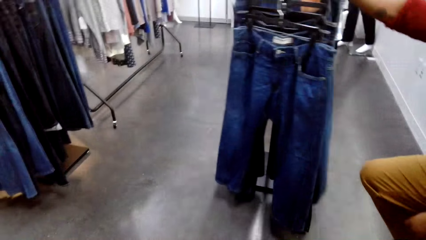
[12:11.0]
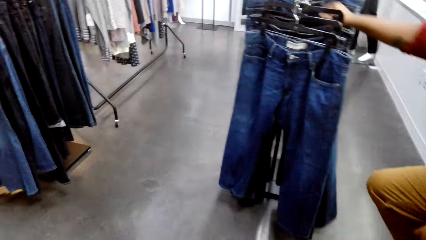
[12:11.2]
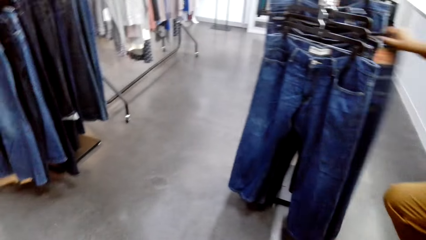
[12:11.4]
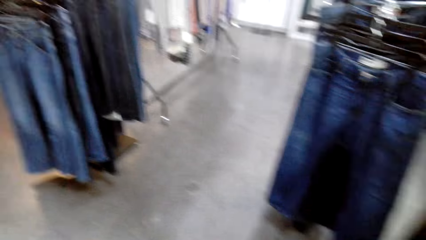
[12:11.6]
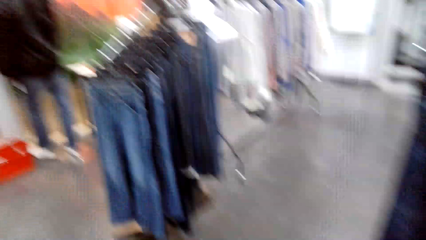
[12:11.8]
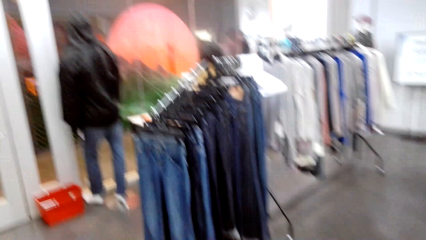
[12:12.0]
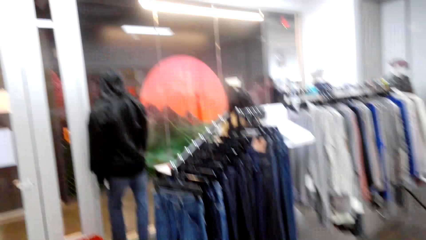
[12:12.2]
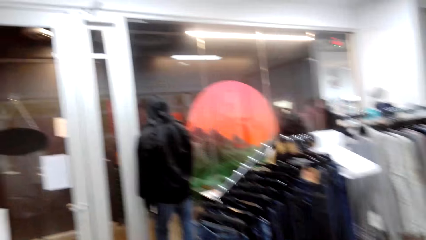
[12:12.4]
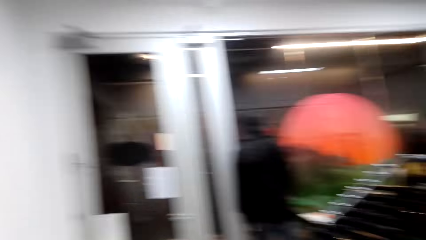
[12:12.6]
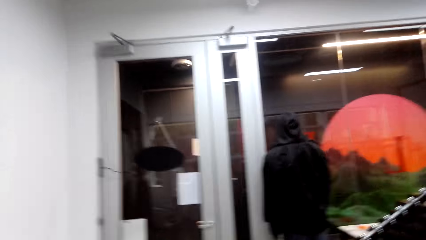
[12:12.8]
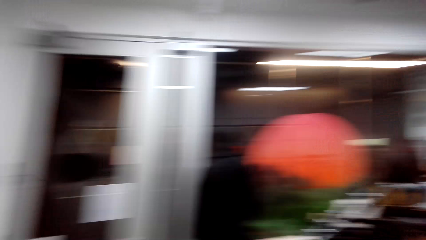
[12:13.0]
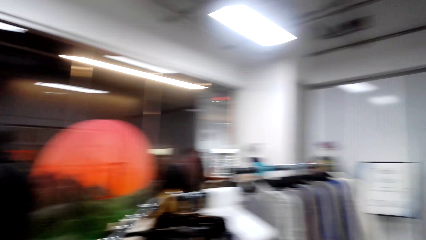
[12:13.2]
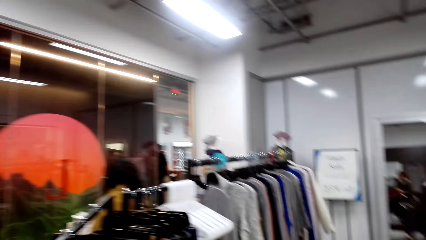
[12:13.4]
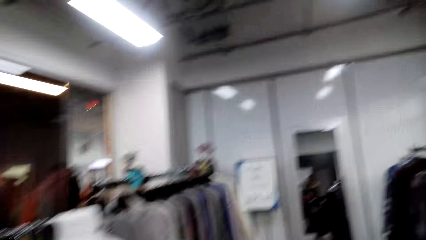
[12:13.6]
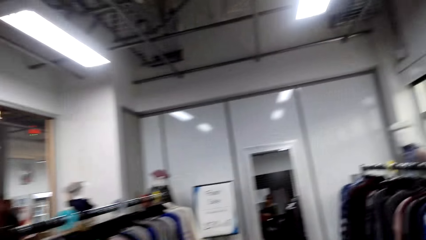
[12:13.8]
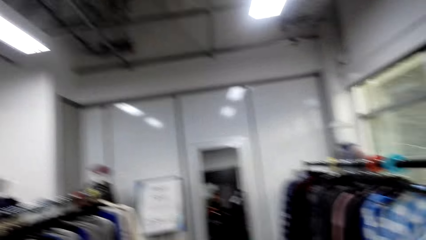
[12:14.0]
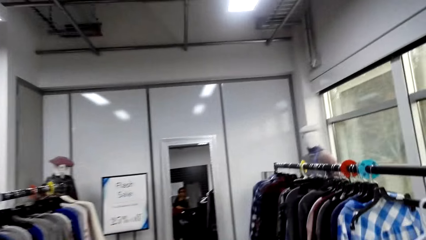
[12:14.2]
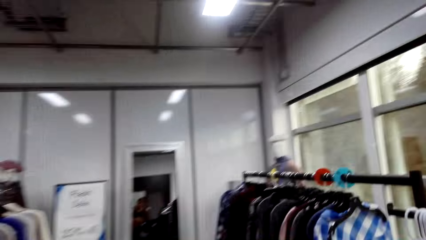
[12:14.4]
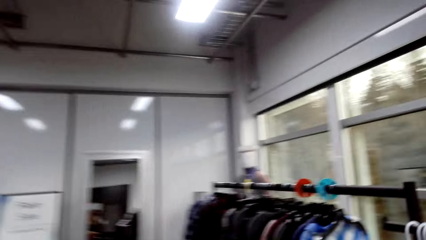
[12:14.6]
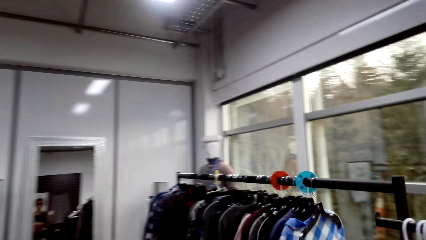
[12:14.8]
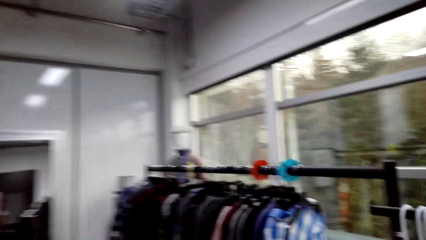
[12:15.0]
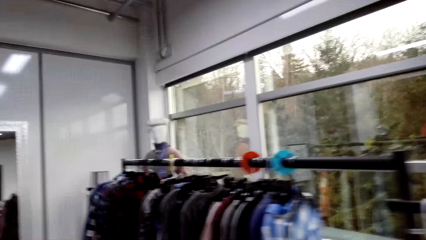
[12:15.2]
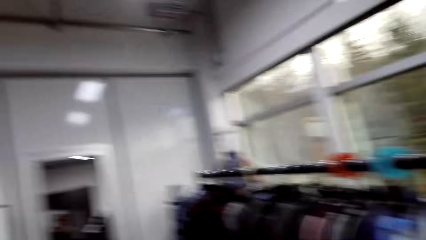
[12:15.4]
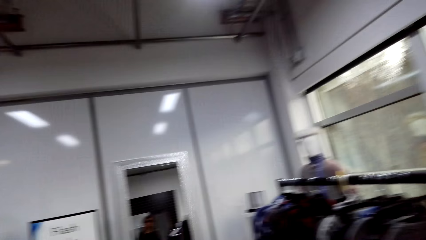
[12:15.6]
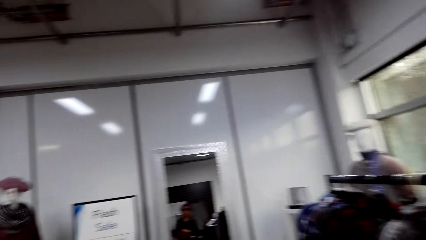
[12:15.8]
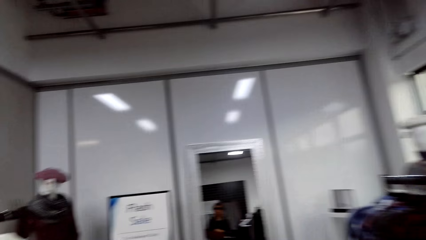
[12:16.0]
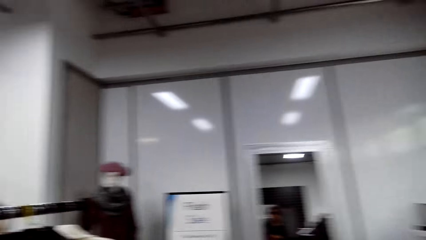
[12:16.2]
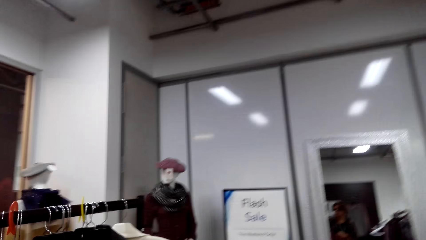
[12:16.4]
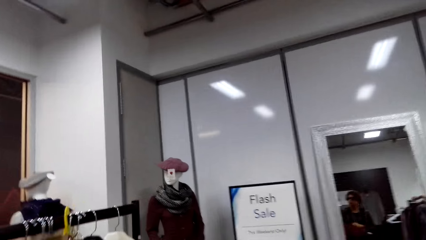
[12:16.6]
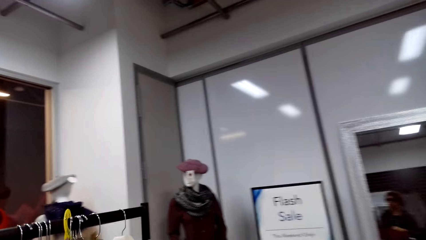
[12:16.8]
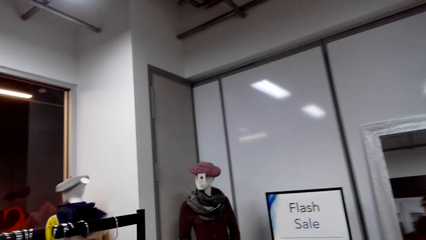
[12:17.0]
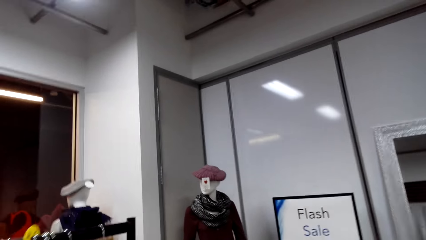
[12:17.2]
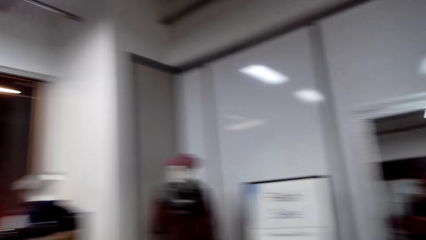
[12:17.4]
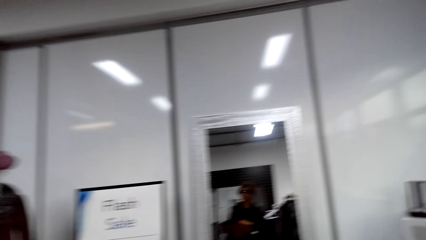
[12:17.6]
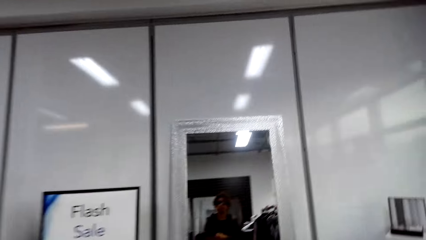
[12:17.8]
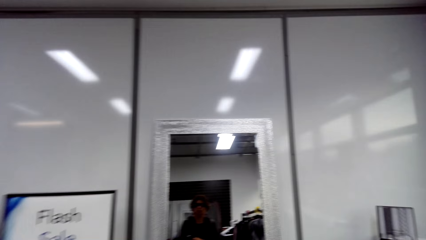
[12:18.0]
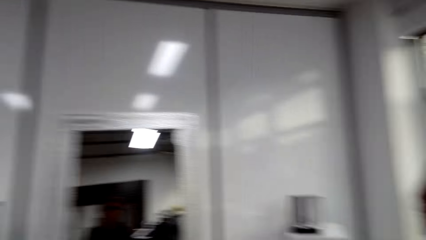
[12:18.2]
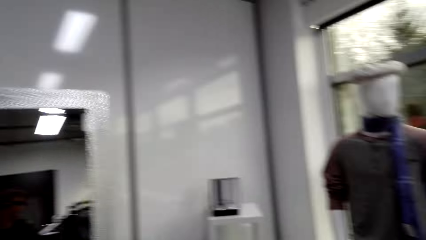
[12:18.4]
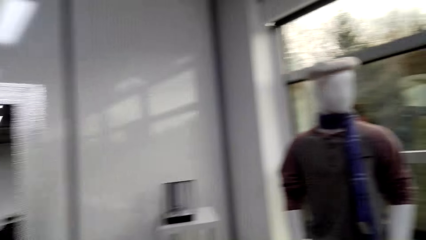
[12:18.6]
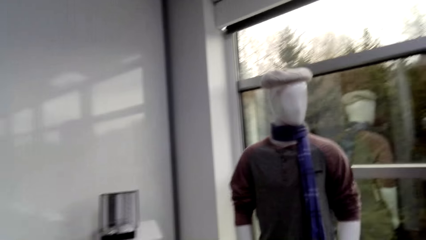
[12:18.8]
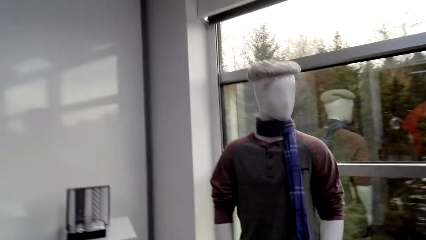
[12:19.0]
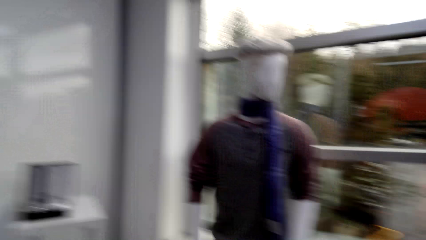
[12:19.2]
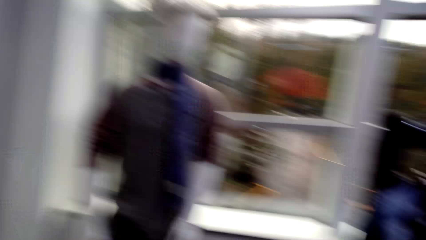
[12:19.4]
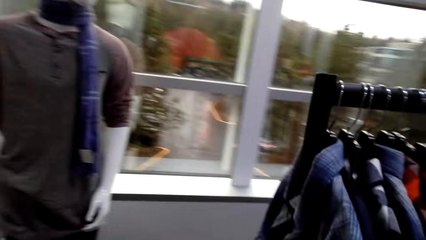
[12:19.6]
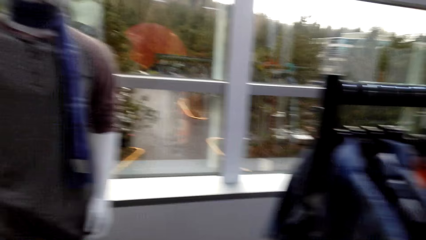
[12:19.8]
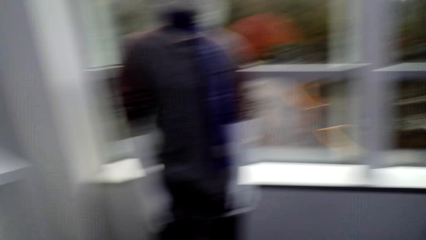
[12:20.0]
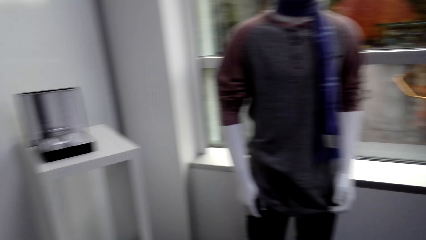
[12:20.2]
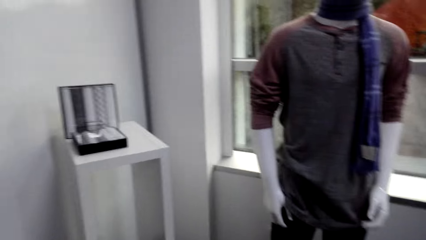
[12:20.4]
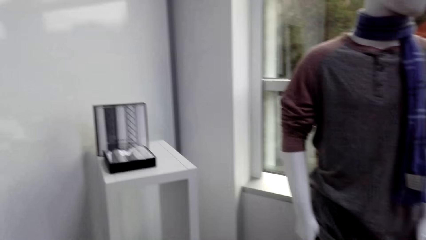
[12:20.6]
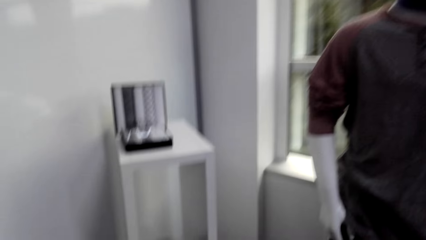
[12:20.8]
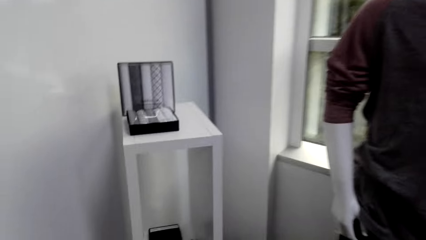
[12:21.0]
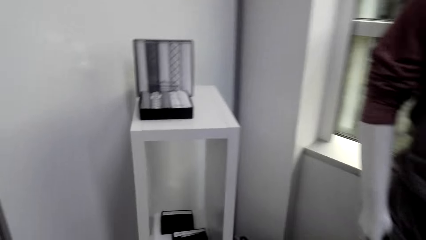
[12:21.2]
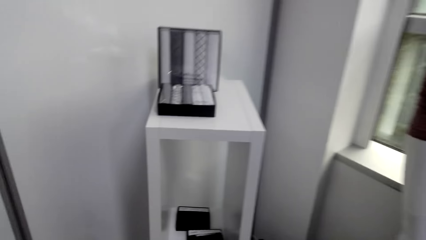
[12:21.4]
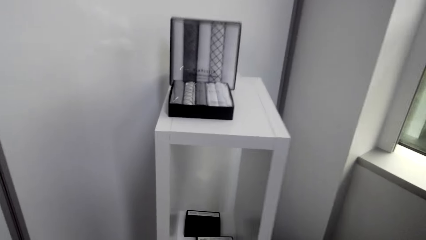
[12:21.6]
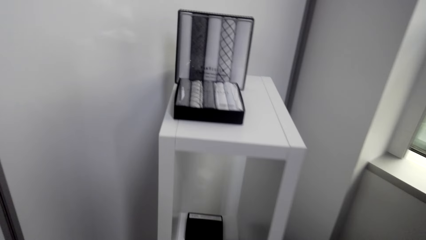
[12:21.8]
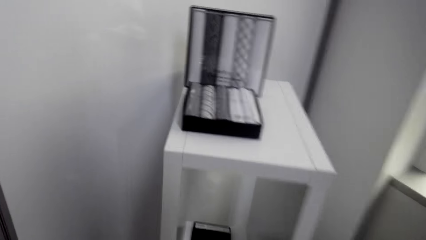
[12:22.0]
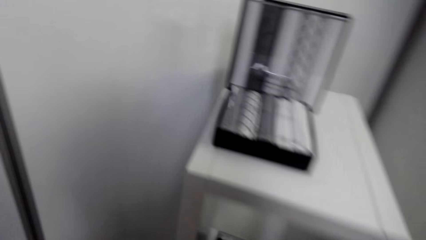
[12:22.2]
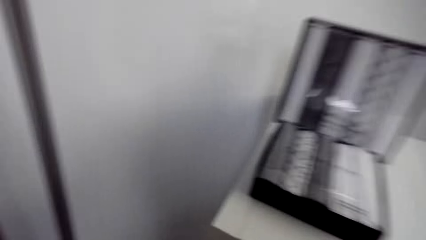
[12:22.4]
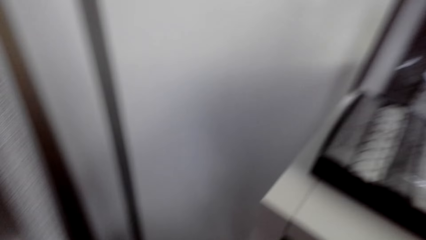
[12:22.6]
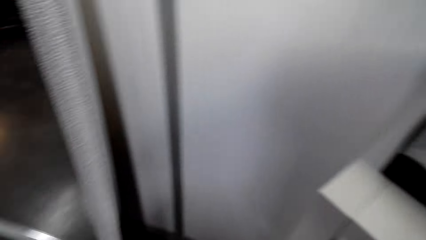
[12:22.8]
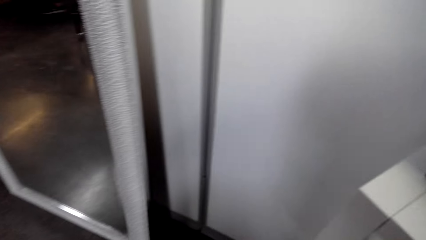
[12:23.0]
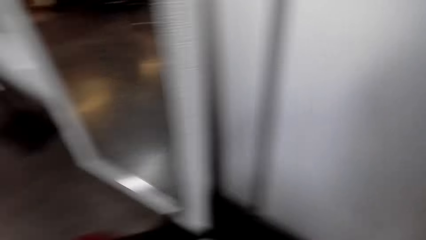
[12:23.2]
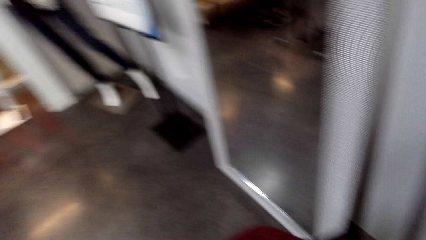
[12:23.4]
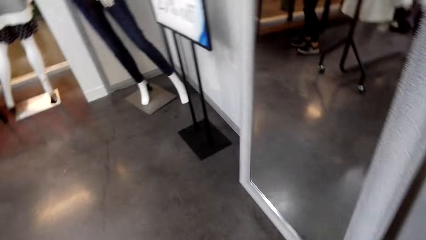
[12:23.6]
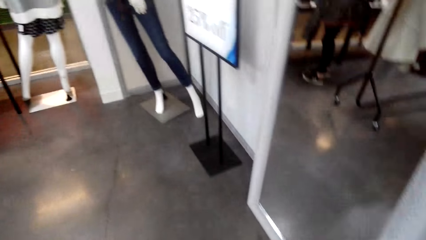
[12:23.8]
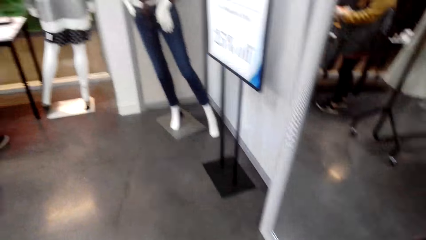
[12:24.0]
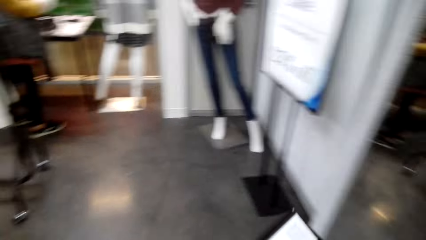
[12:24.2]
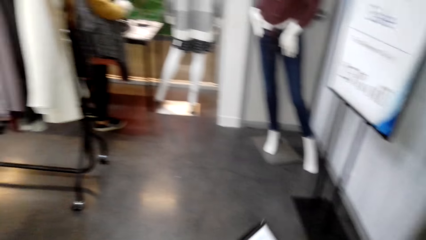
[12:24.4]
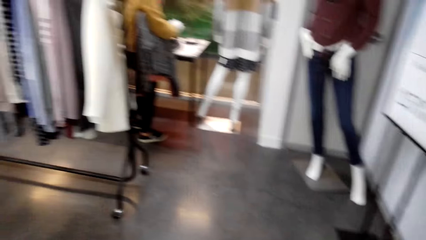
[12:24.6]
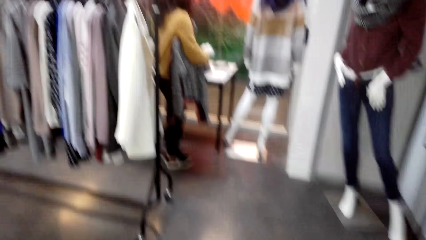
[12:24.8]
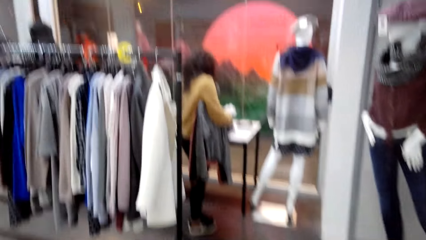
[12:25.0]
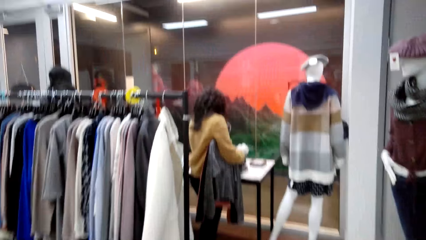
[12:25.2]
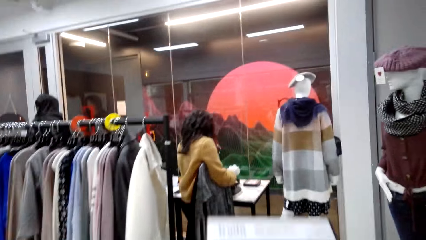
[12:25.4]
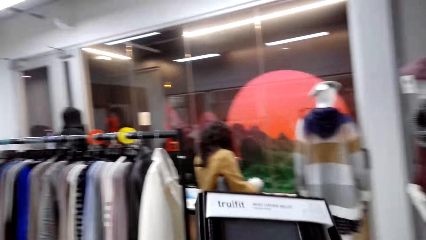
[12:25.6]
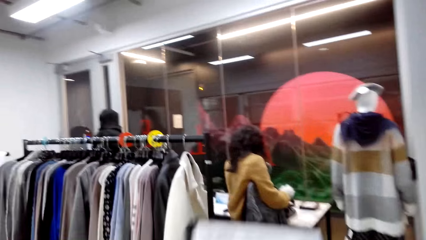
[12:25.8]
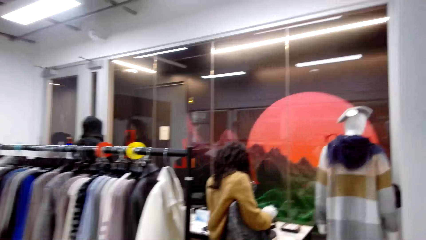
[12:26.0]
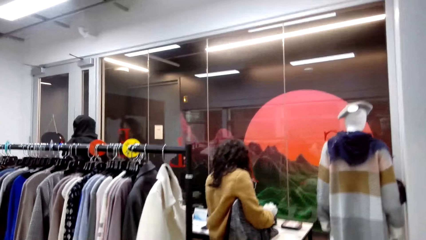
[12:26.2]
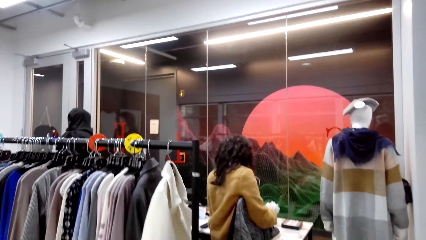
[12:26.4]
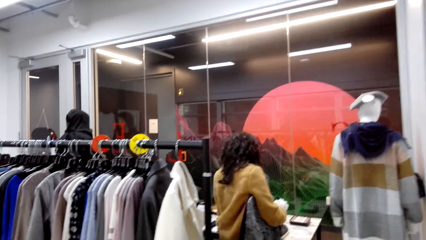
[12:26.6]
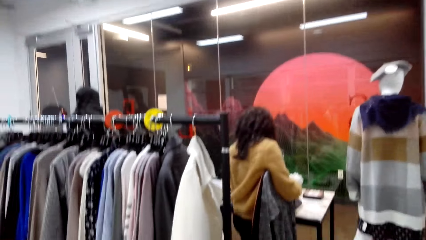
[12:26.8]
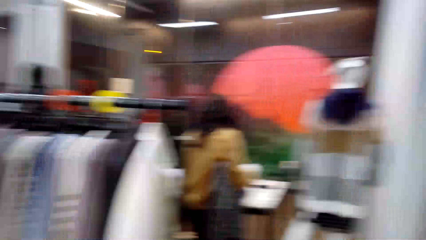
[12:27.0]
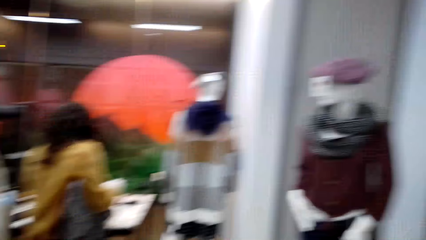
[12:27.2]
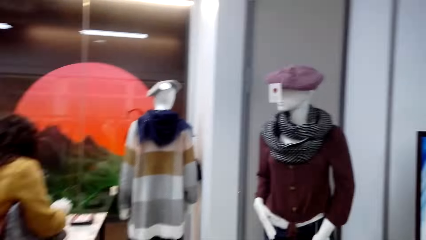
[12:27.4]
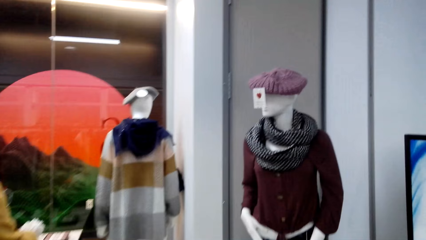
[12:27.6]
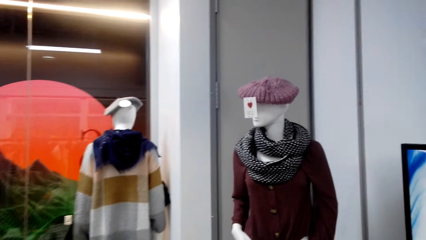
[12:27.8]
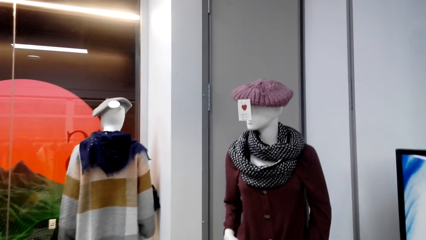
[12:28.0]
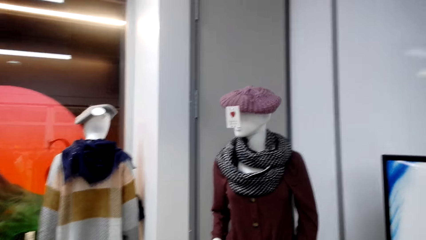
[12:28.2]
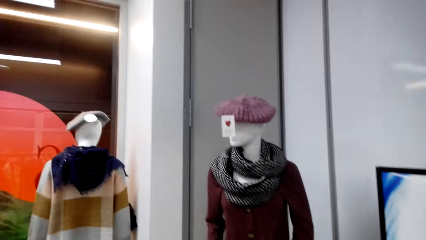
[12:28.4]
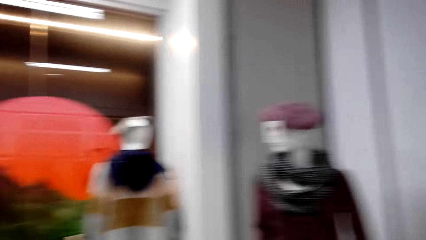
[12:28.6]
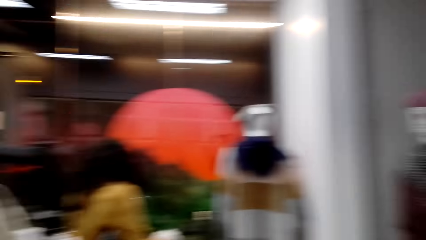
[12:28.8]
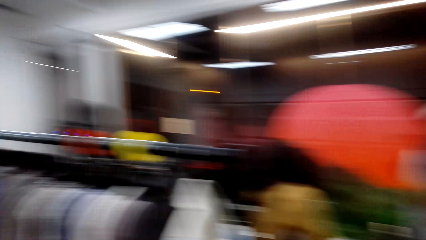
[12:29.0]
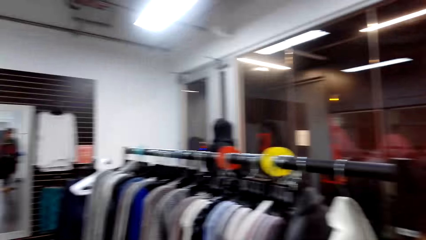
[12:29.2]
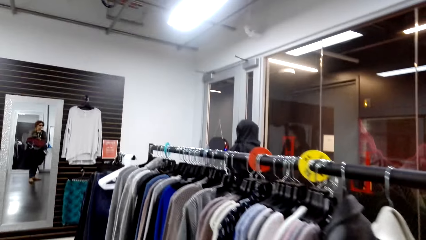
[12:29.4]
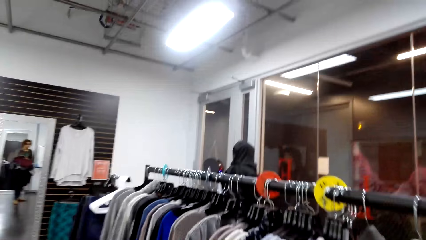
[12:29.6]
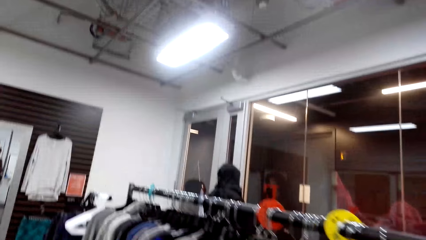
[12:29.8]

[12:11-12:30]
A man takes a trouser. The camera wearer walks round the room. They check out something.
